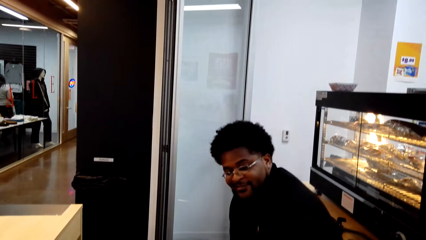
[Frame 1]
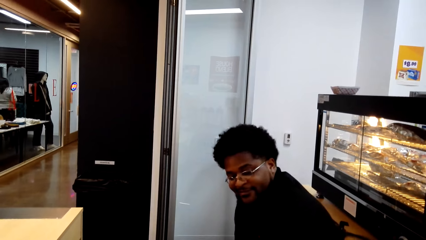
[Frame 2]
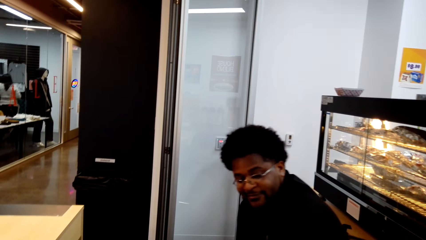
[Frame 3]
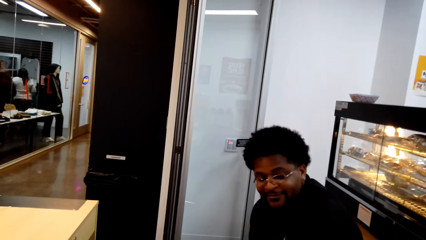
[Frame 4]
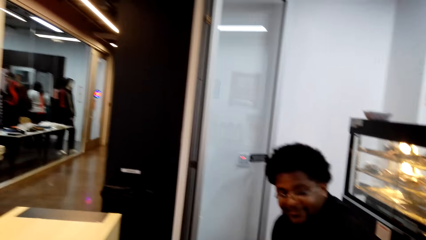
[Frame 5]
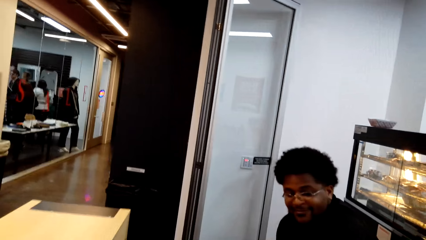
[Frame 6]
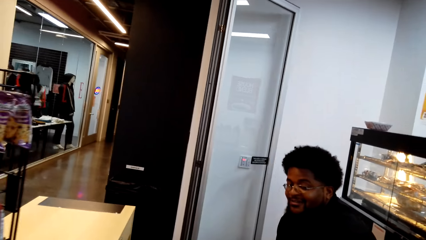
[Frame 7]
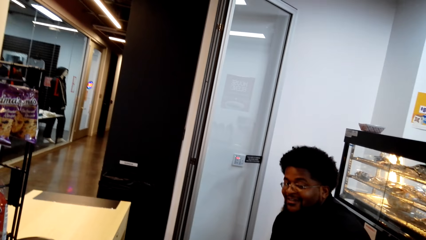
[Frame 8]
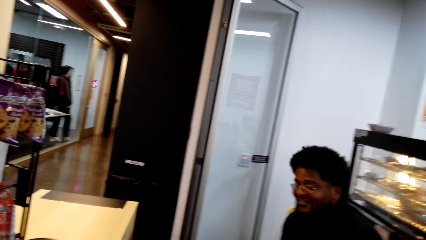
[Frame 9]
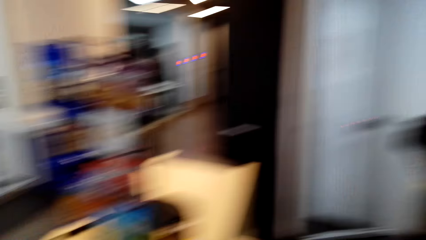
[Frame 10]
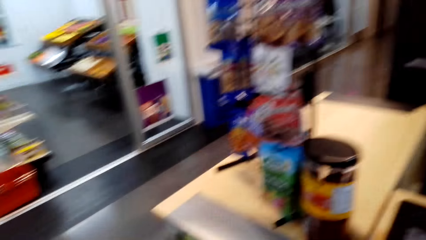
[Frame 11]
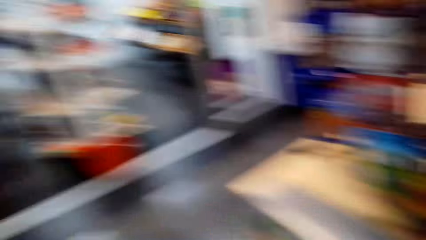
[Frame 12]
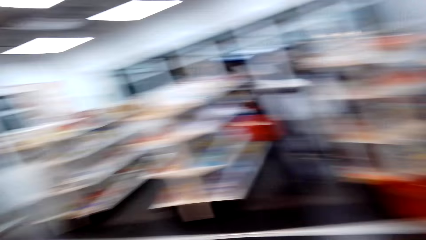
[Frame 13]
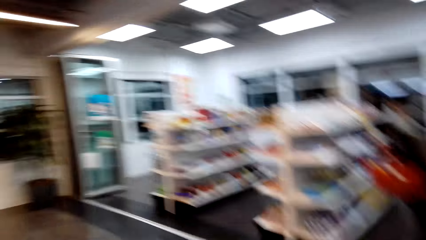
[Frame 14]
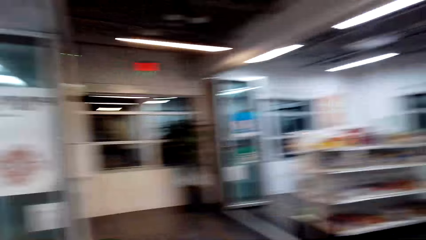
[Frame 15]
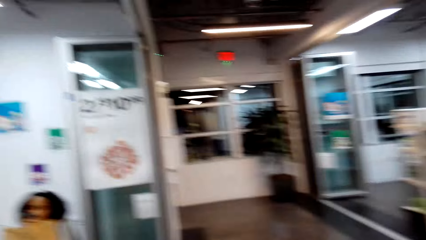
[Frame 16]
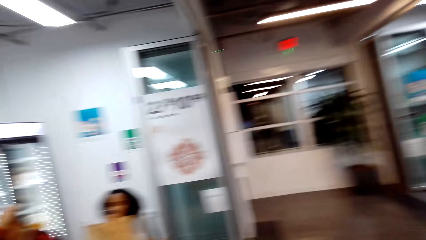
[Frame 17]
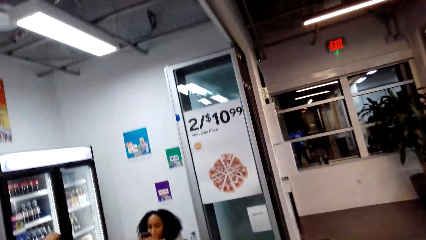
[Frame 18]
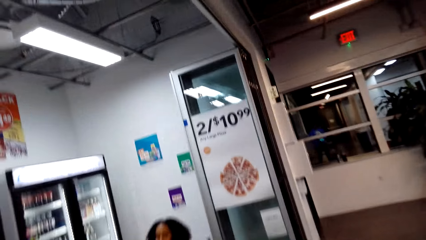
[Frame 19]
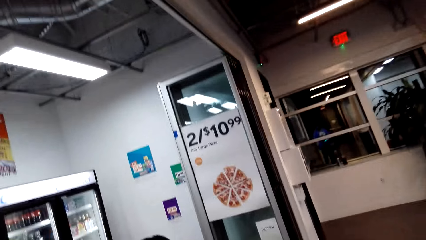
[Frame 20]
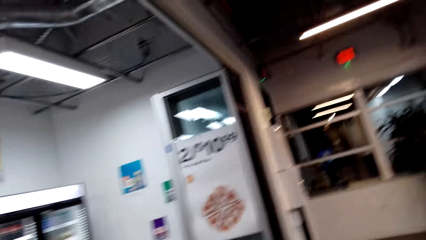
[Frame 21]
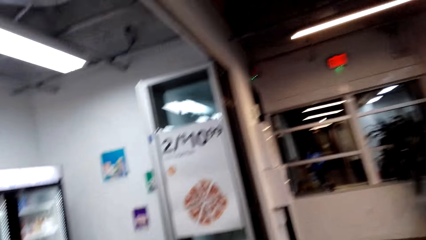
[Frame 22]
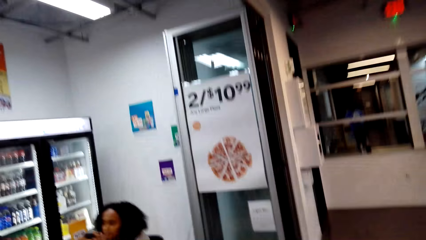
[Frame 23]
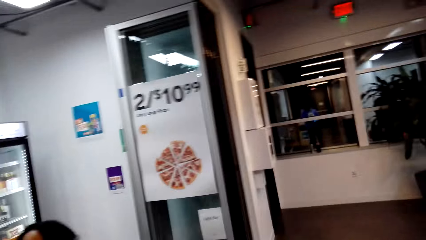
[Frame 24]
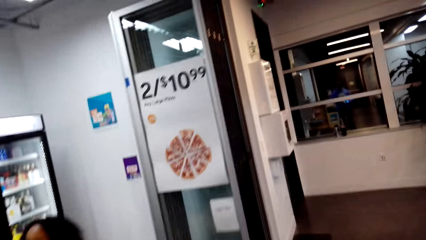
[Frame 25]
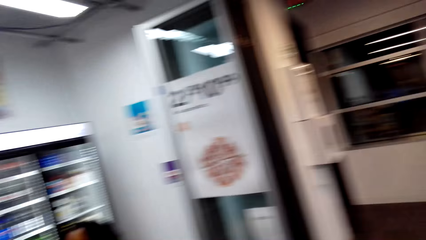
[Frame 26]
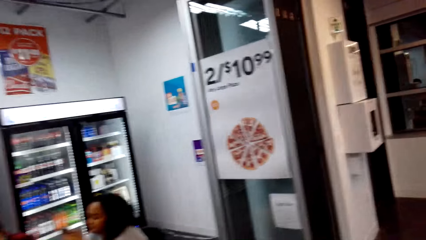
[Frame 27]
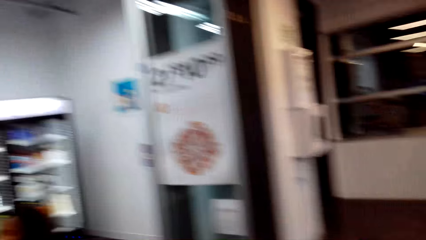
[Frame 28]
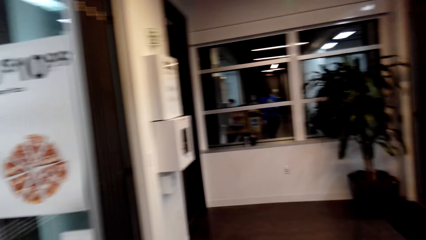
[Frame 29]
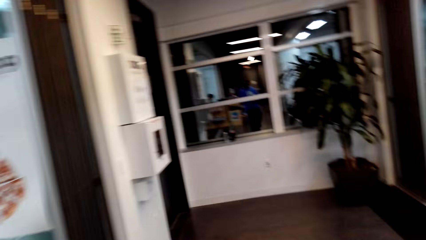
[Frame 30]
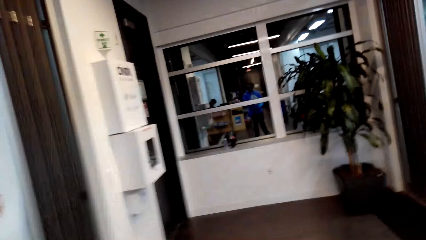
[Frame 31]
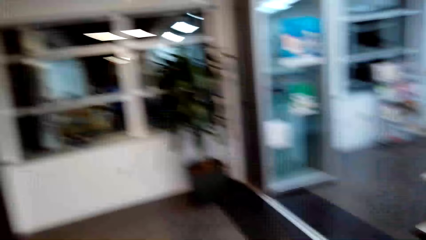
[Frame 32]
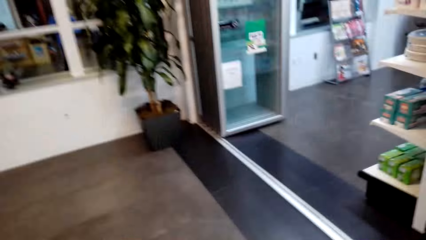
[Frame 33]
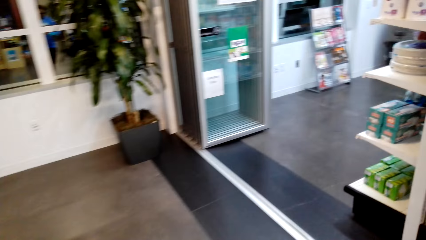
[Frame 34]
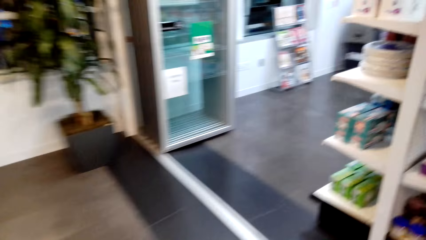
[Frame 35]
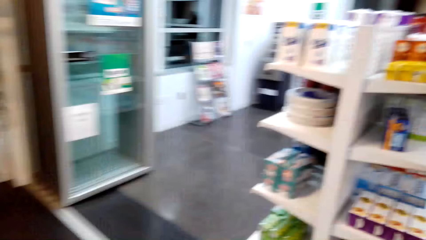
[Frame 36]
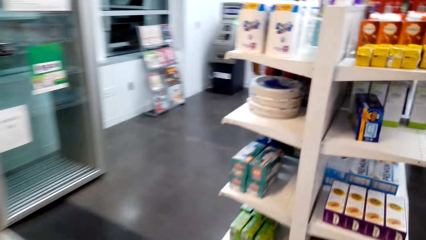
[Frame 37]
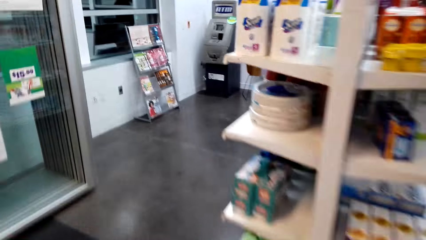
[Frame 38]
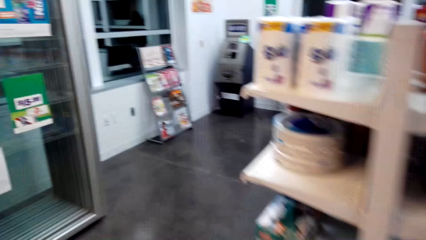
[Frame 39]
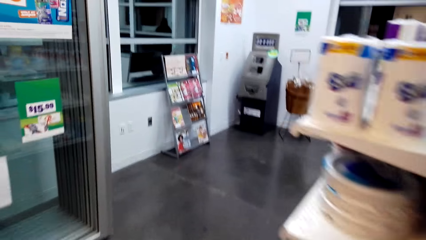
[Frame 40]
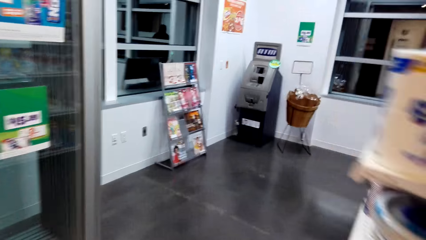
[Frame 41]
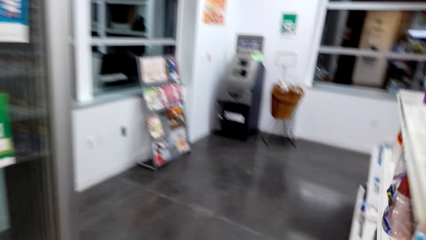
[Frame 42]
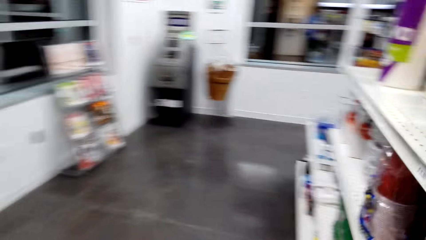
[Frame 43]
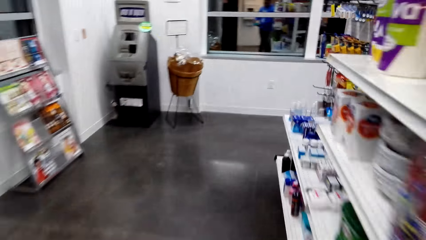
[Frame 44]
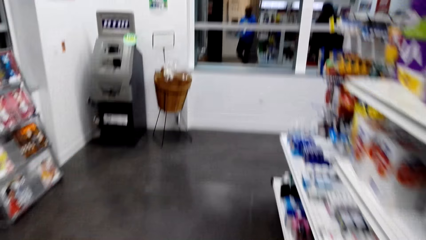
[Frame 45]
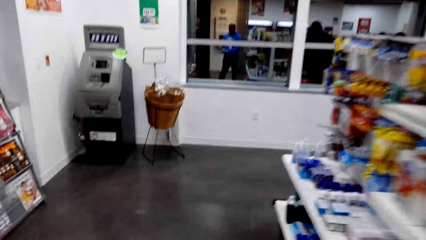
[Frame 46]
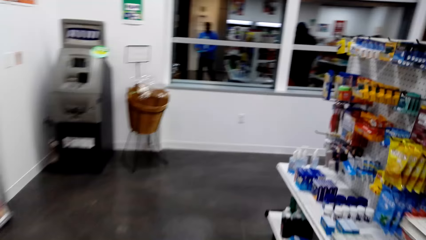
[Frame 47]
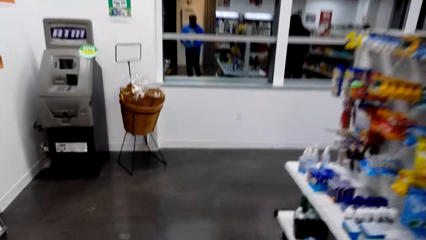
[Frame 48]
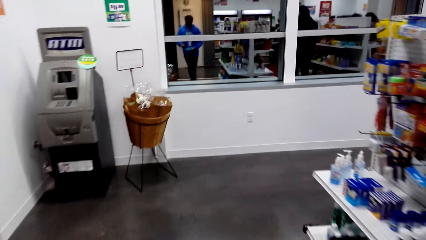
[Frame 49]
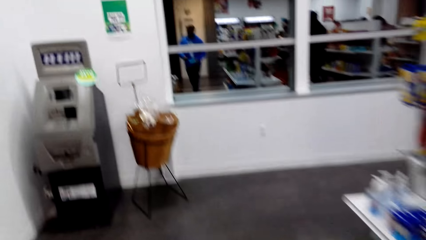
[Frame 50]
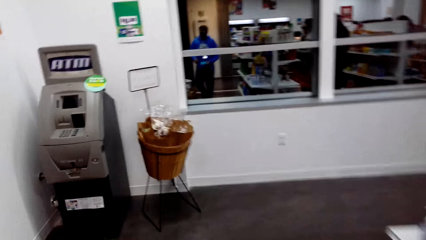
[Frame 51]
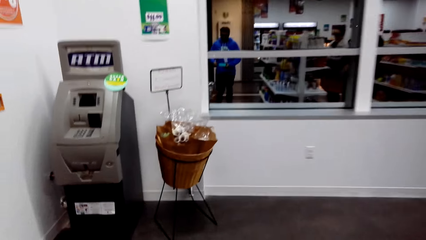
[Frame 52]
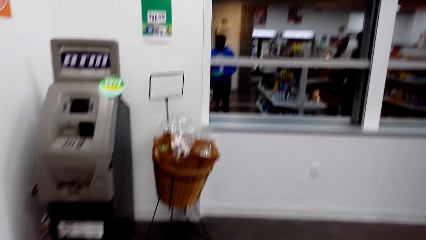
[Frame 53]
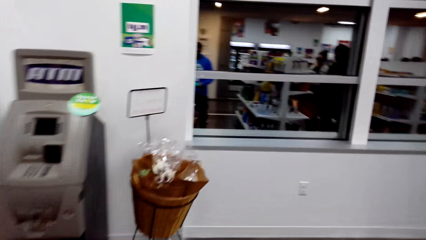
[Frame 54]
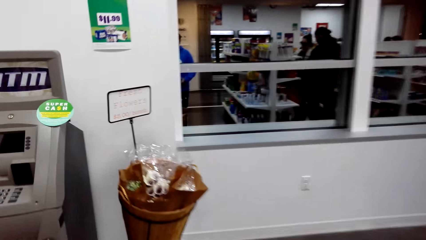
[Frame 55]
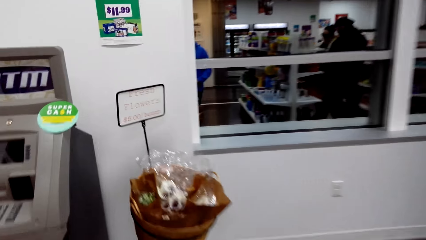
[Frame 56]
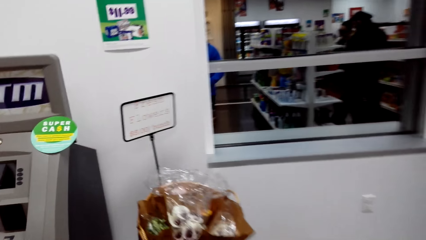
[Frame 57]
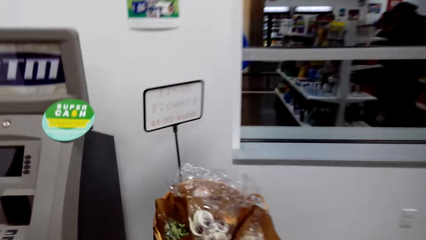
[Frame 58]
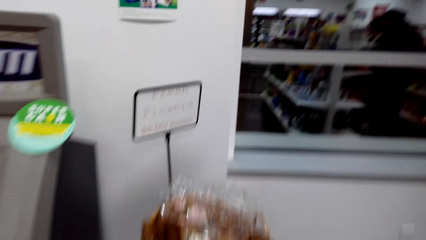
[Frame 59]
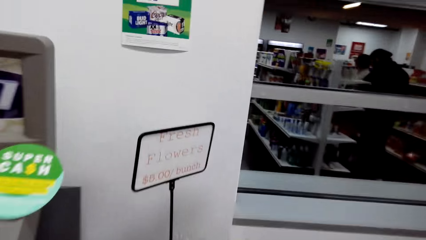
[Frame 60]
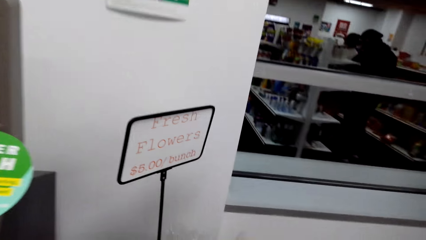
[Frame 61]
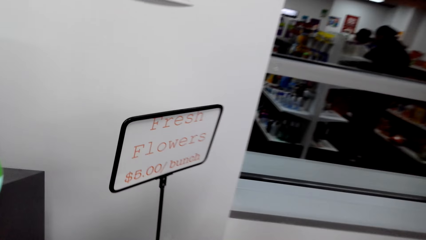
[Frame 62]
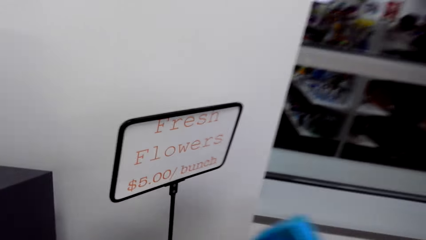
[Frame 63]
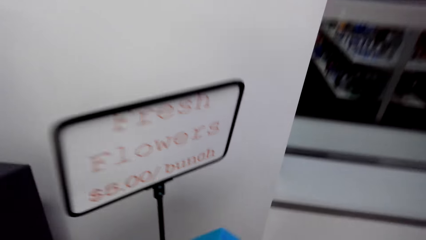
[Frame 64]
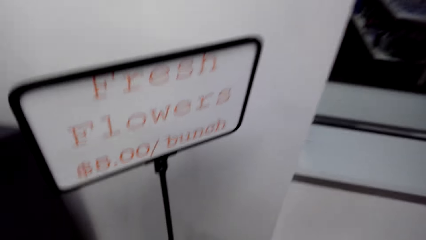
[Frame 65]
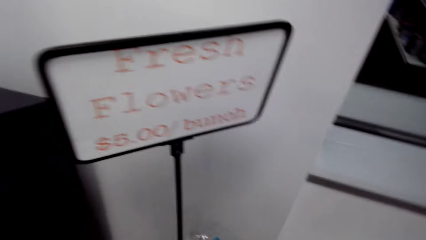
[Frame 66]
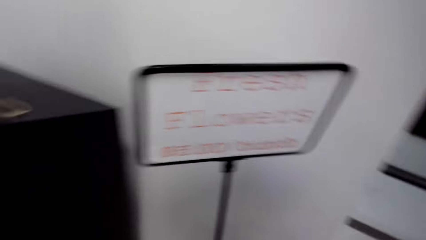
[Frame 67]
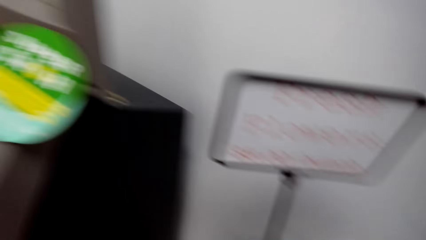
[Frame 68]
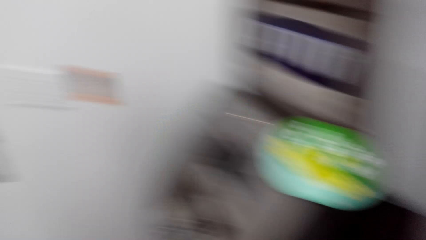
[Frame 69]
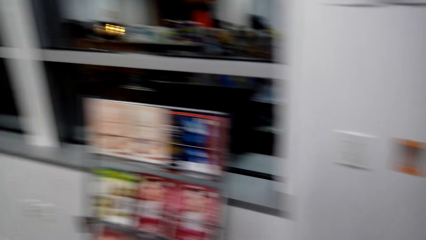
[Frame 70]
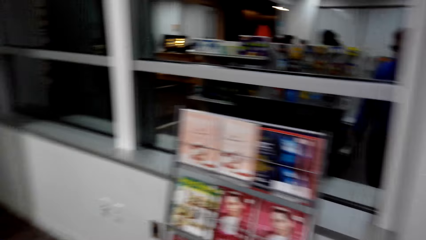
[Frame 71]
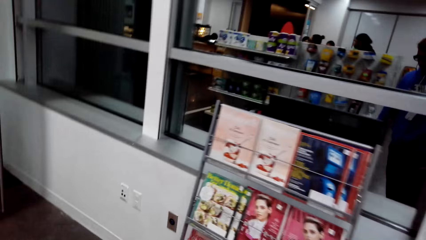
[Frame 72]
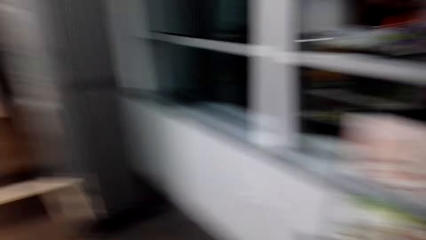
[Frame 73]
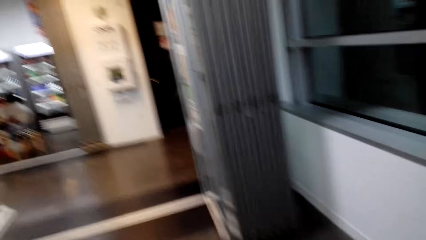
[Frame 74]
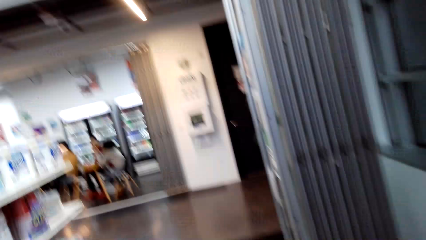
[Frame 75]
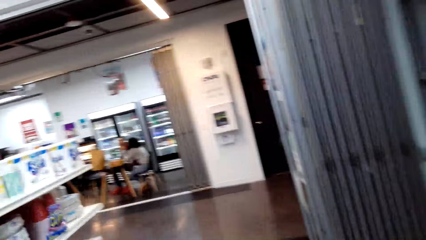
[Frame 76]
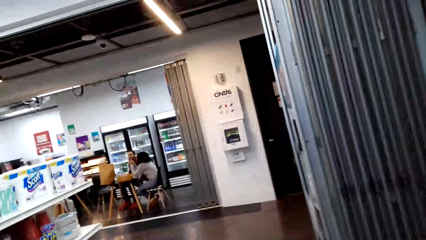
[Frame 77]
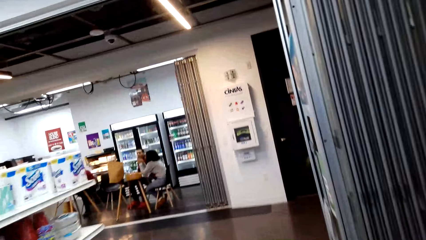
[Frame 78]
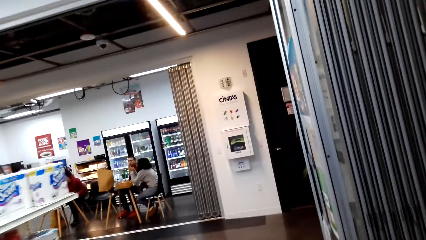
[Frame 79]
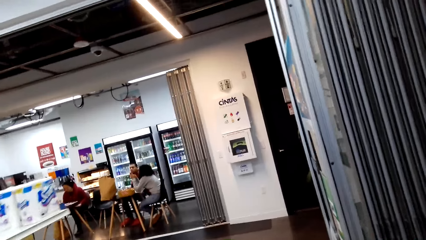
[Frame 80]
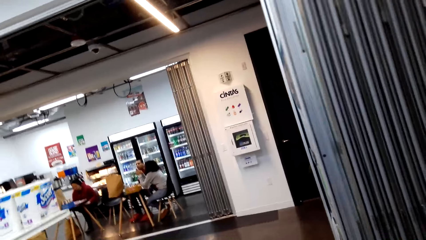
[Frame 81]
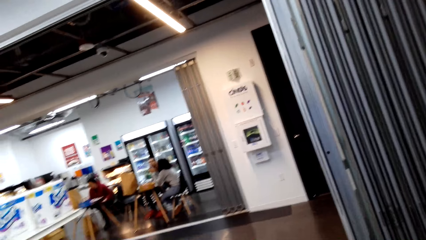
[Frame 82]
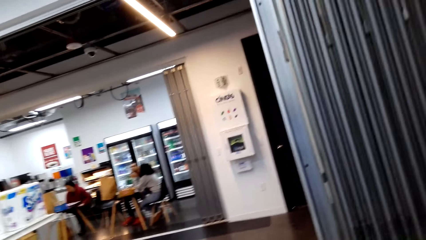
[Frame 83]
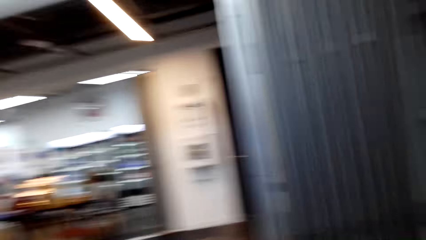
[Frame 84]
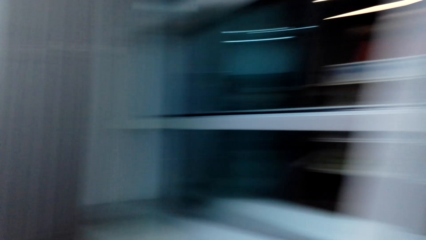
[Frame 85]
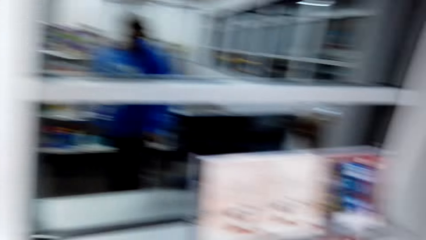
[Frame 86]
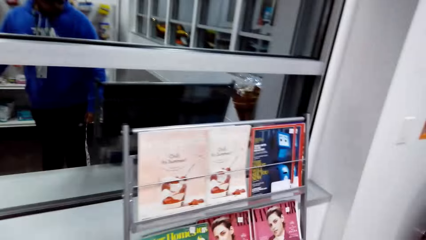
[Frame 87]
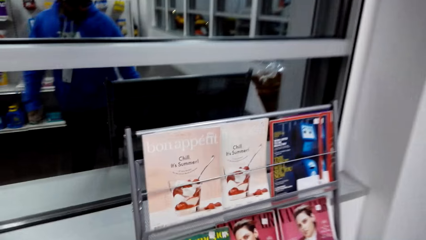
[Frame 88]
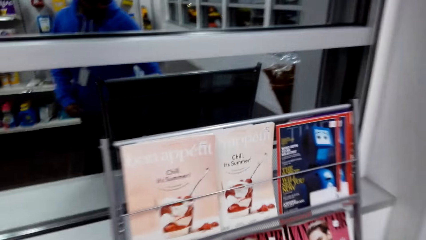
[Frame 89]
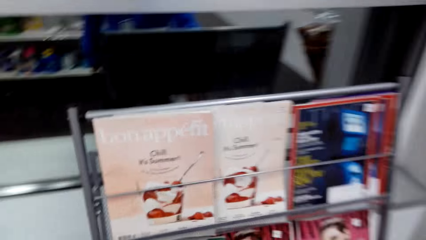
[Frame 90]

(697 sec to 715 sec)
The camera wearer walks around the store. They pick a pack of flowers. They stop walking. They look around the store.
